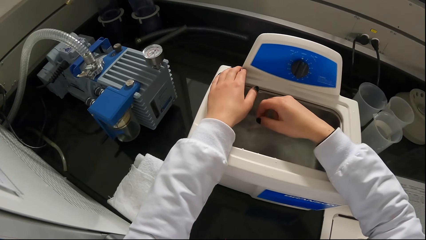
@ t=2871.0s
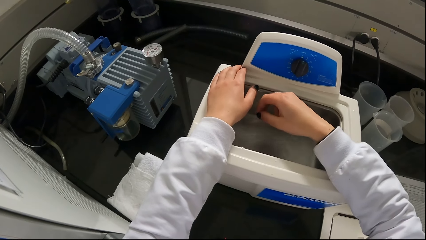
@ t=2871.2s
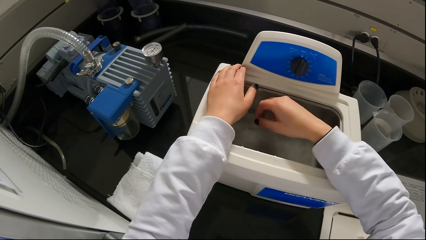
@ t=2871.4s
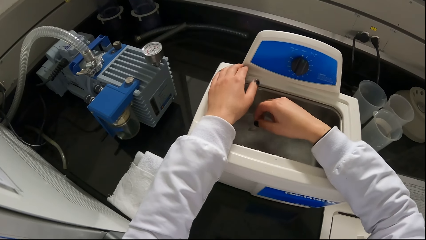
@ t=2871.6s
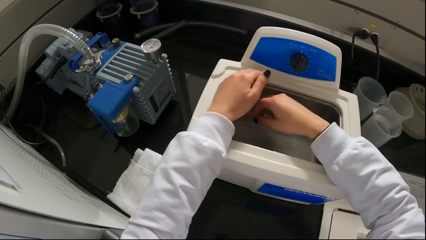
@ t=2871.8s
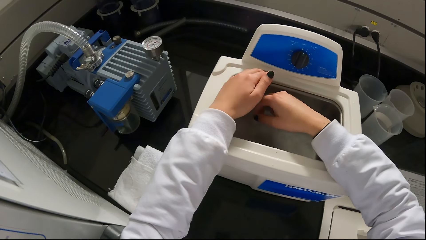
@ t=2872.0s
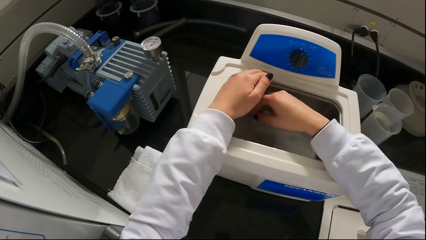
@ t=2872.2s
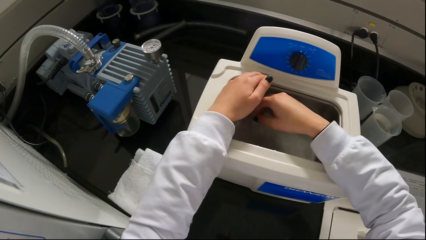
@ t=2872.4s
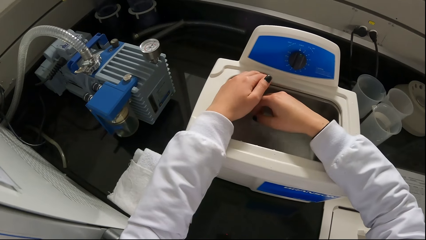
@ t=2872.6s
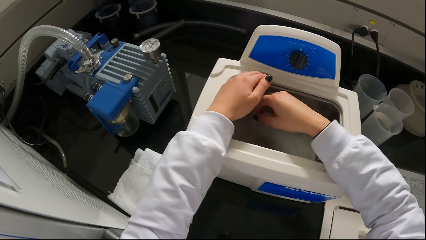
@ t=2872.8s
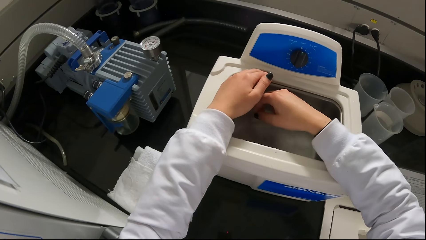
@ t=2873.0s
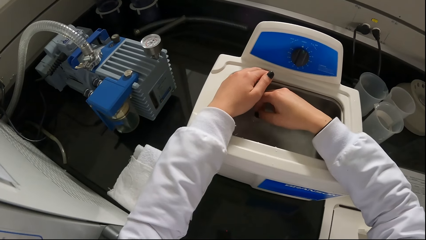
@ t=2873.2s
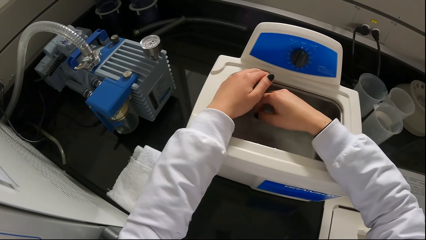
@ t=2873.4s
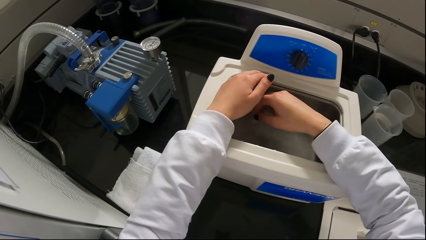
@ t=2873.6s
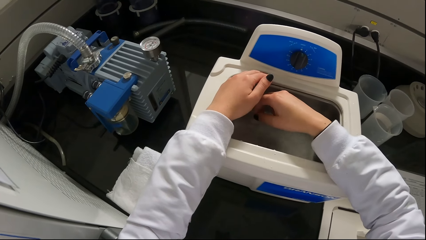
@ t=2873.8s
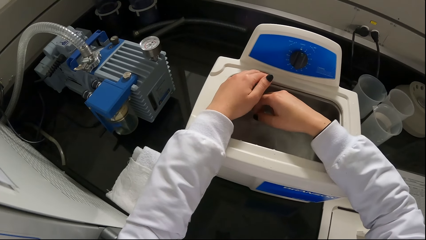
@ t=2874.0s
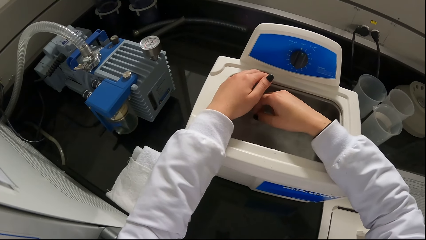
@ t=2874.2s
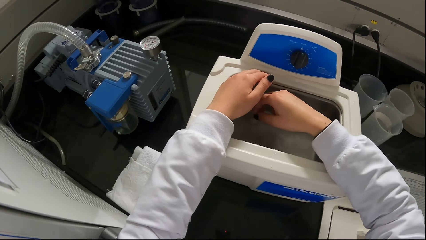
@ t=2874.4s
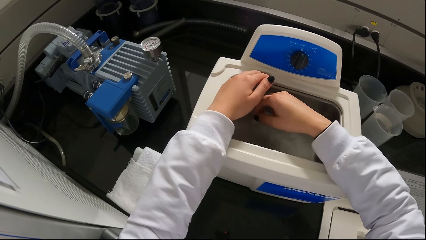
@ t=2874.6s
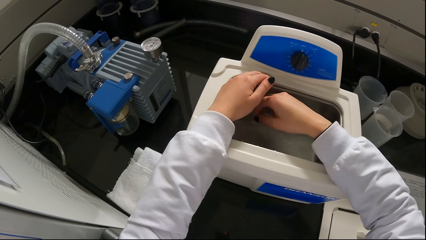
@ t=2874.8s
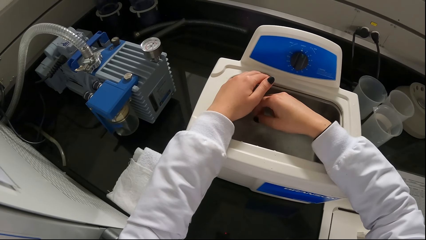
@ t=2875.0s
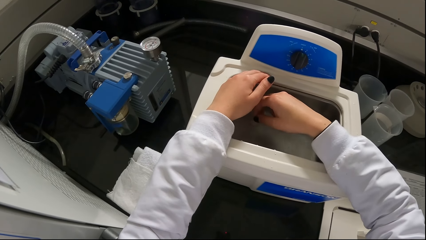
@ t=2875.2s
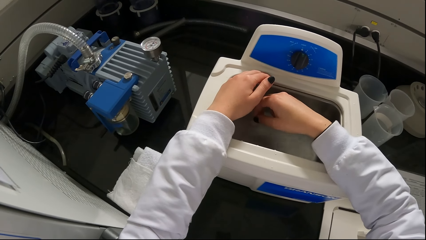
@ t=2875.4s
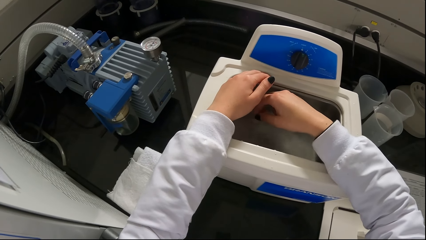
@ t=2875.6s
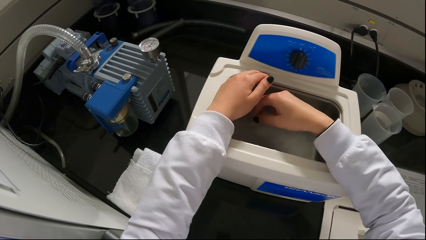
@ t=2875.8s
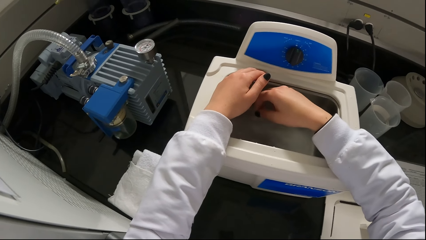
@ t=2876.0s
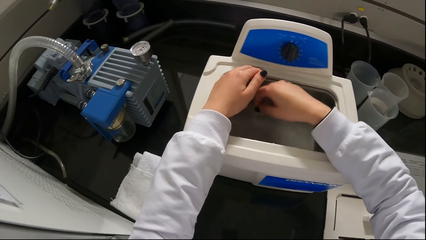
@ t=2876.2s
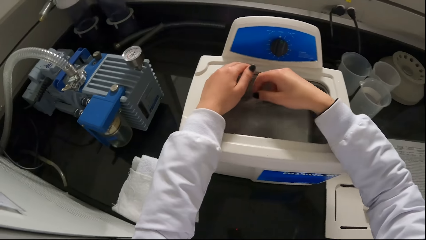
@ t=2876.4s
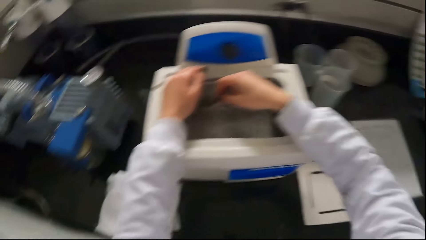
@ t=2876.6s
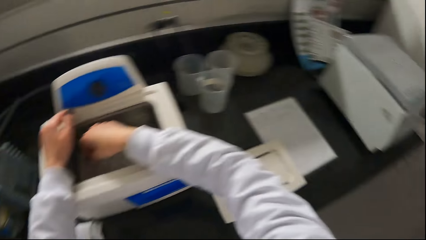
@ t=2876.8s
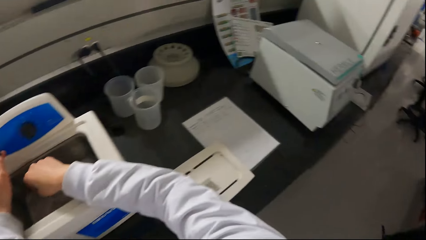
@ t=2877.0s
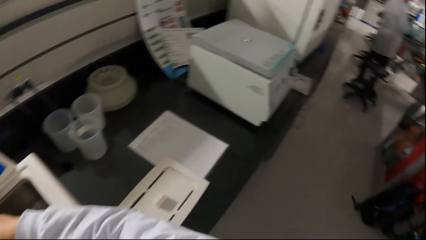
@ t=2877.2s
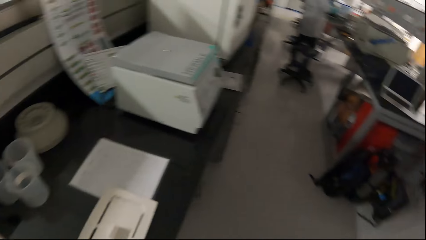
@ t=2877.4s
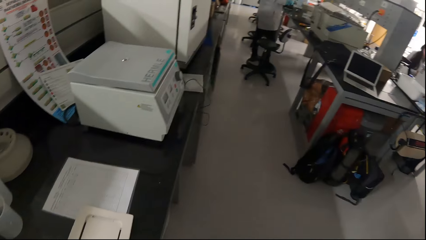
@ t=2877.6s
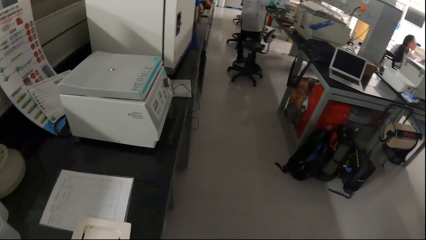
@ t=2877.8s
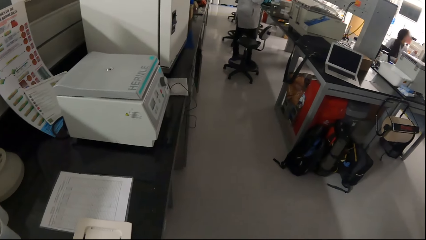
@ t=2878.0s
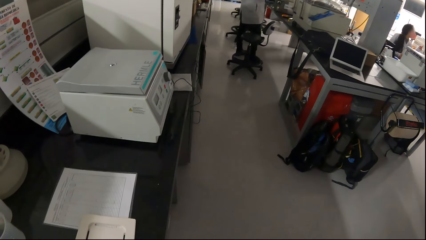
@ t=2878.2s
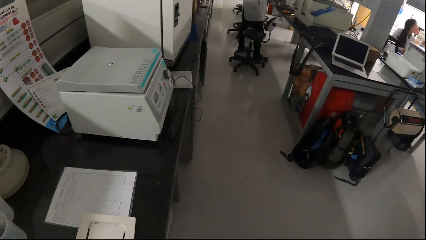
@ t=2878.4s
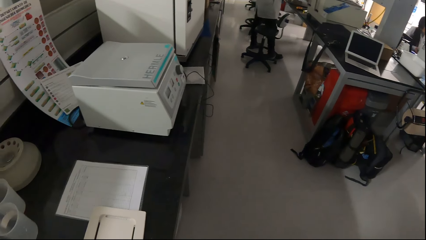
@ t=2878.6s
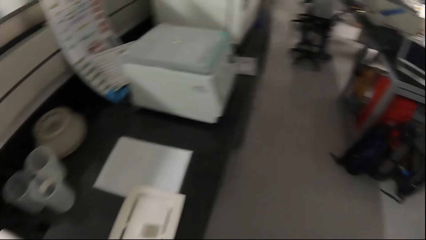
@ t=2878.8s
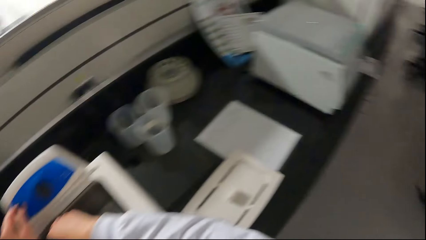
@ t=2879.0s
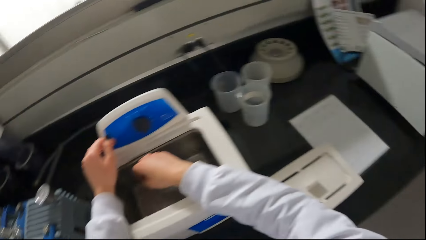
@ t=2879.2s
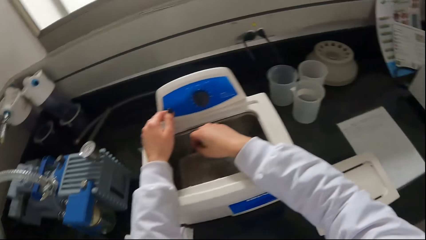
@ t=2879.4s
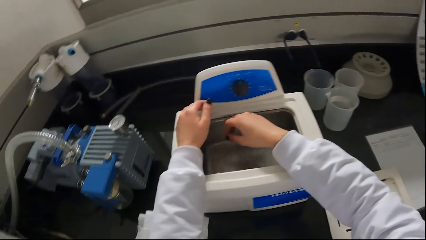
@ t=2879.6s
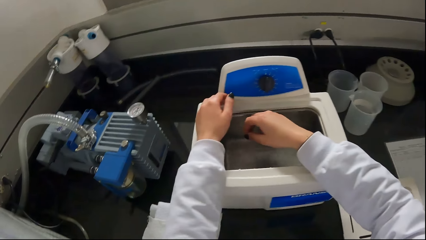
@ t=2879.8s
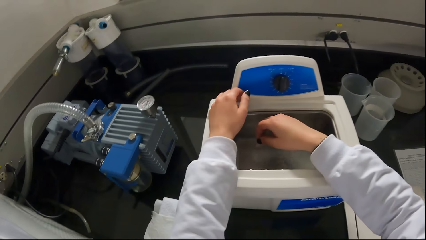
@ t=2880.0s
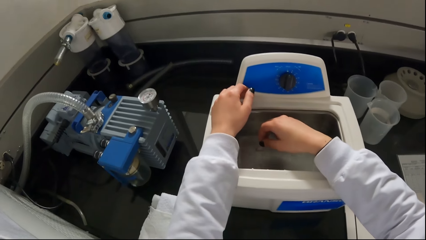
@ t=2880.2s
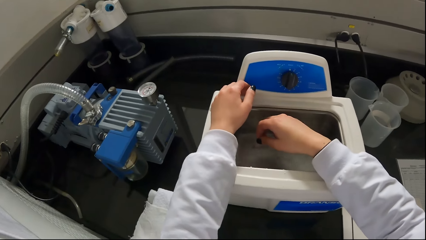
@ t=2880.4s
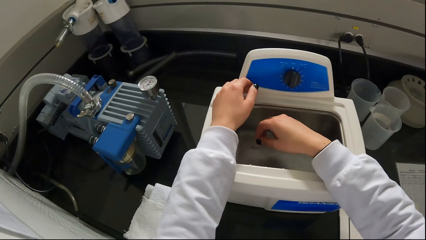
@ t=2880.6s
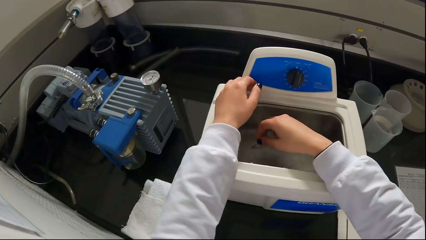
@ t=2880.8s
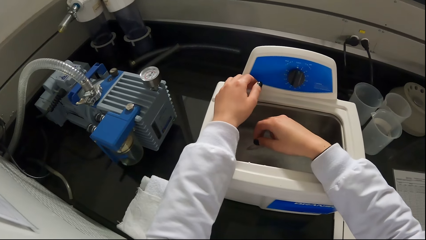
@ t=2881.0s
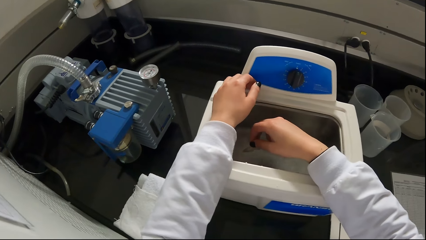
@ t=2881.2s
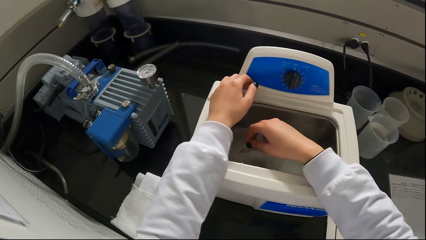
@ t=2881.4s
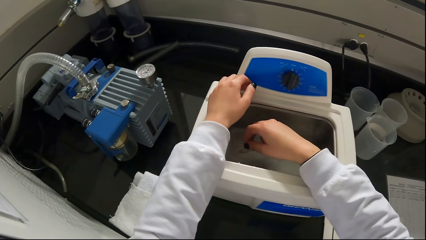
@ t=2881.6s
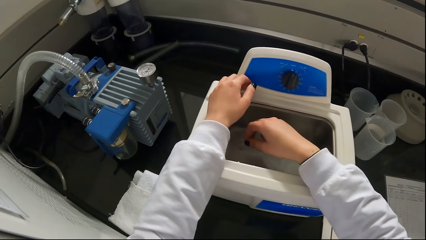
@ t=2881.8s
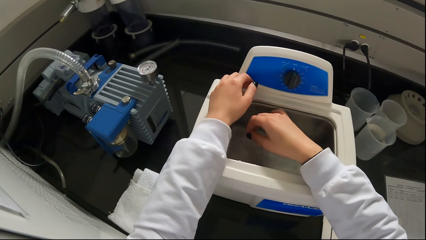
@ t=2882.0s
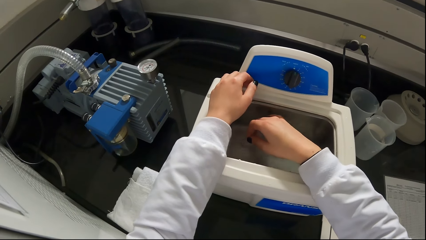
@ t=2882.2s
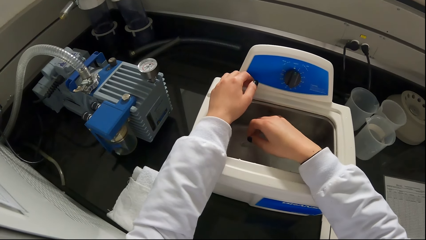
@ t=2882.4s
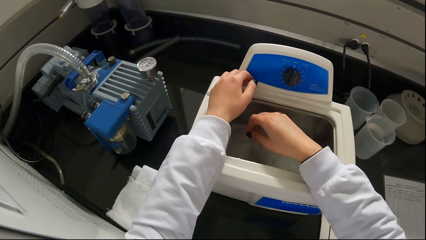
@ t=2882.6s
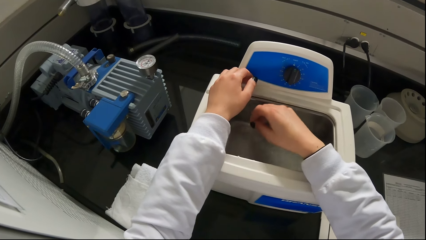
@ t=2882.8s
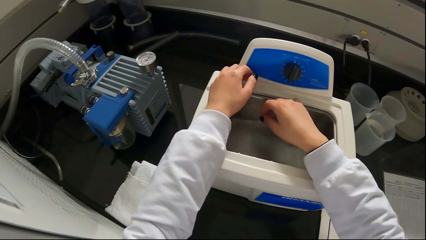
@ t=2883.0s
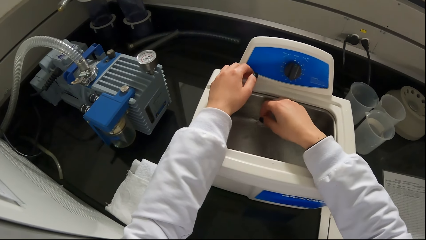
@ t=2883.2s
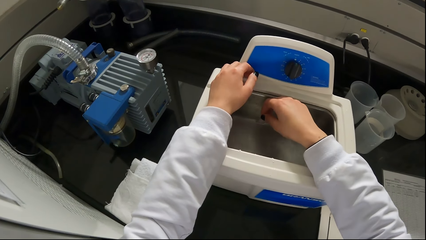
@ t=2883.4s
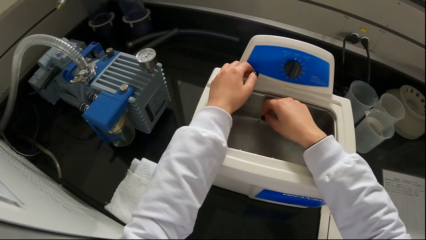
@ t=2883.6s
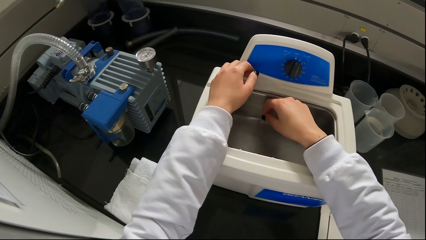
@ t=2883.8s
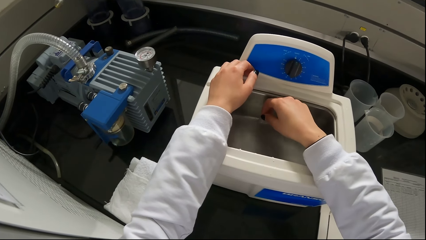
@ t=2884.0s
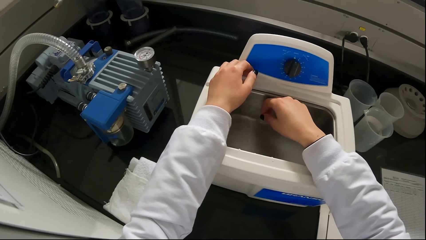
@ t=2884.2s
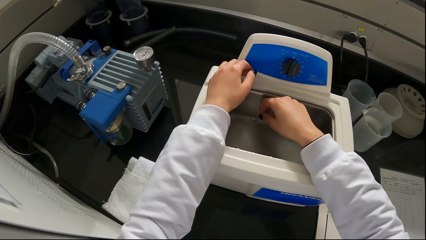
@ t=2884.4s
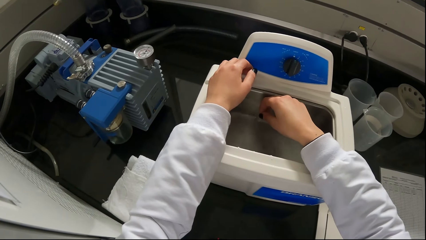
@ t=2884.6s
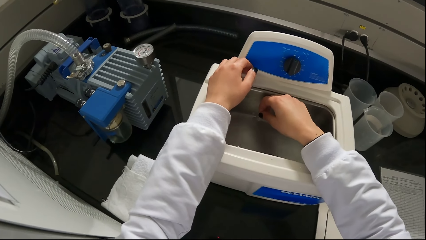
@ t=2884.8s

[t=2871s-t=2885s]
The camera wearer turns around. A woman stands by a table. The camera wearer cleans a syringe cap in the syringe sterilizer with her right hand. She dips a test tube in a laboratory water bath machine.

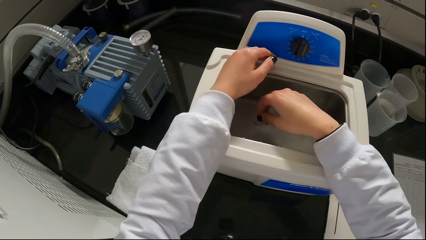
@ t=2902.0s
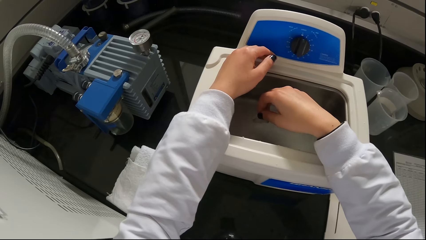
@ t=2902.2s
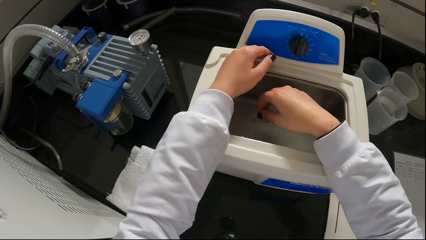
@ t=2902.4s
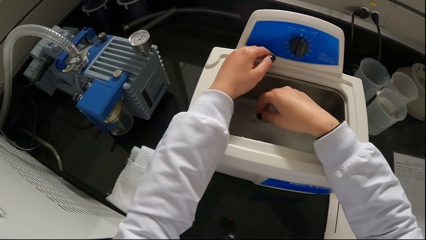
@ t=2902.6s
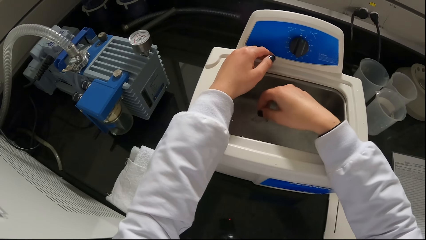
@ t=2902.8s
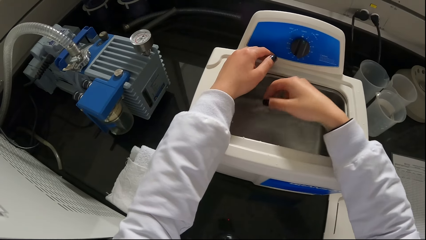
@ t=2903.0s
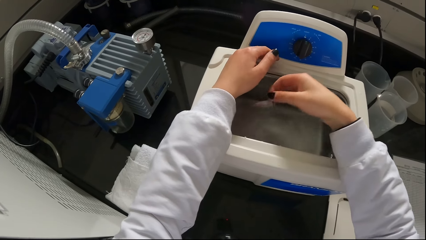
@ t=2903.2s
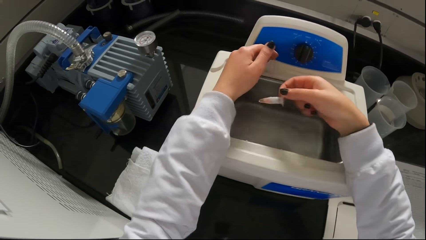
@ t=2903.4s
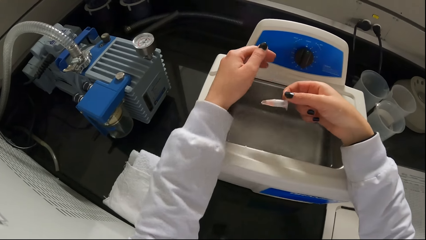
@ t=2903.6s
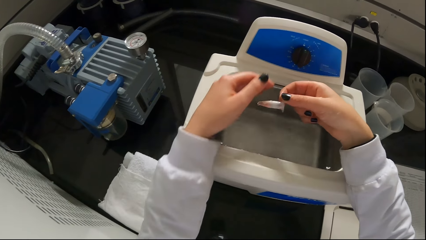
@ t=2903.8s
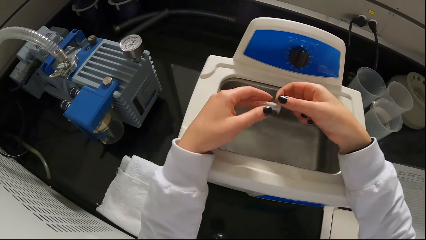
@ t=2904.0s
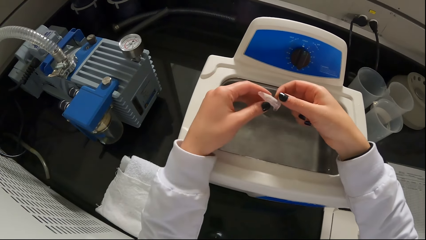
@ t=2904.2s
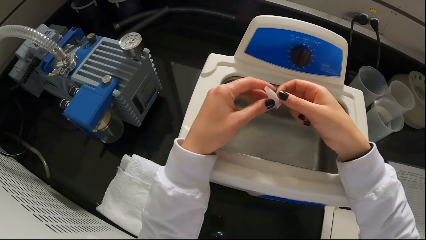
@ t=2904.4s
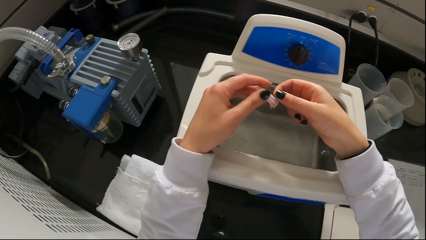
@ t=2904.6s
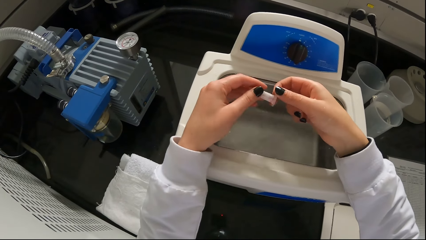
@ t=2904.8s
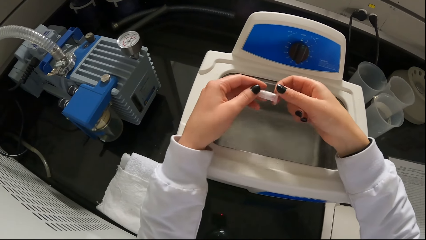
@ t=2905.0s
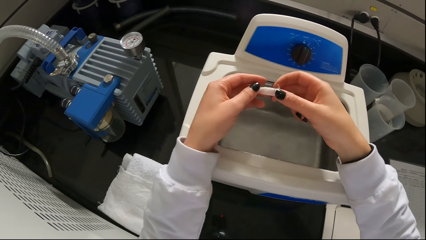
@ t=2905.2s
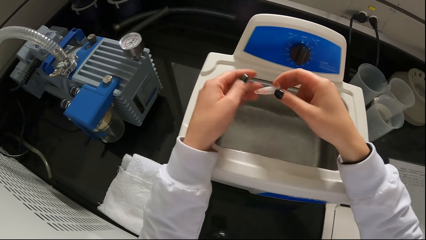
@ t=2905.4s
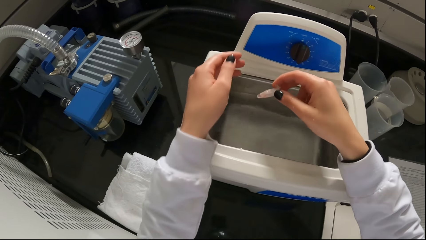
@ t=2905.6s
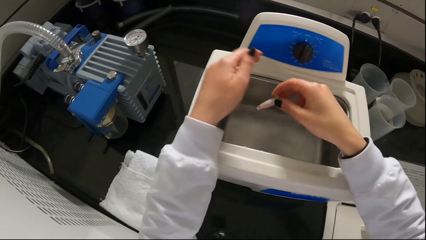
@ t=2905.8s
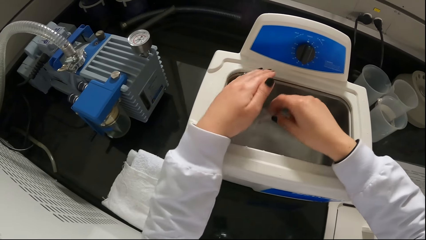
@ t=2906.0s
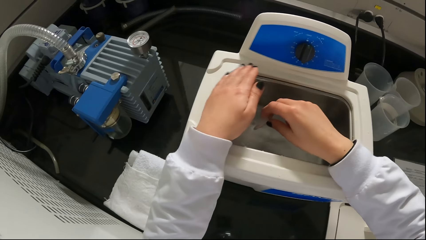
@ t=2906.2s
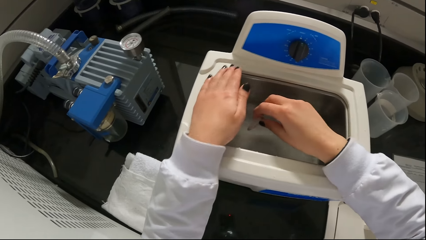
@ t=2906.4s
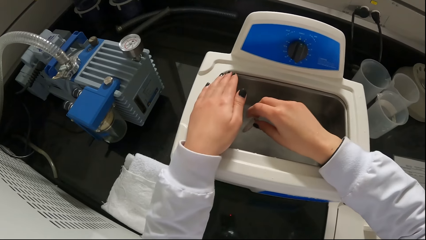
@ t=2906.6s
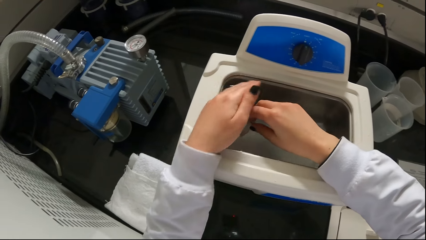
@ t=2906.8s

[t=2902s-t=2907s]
The camera wearer holds a test tube. She touches the syringe cap in her right hand with her left hand. She dips the test tube in a laboratory water bath machine.
